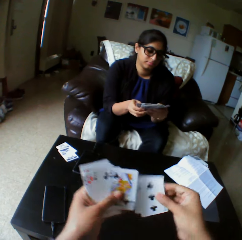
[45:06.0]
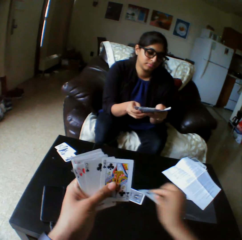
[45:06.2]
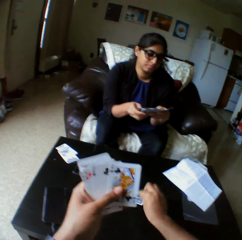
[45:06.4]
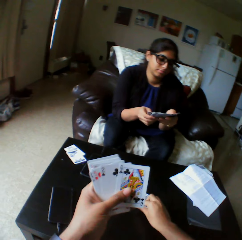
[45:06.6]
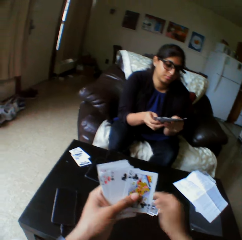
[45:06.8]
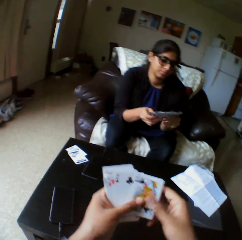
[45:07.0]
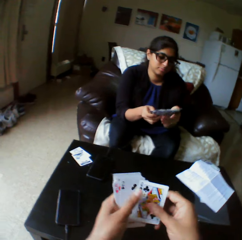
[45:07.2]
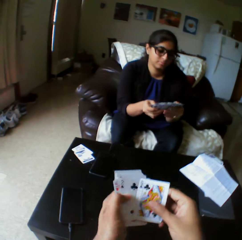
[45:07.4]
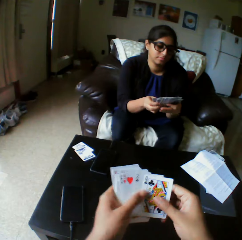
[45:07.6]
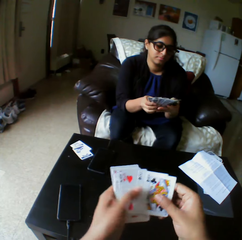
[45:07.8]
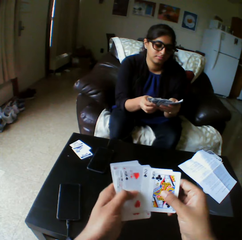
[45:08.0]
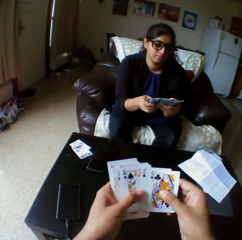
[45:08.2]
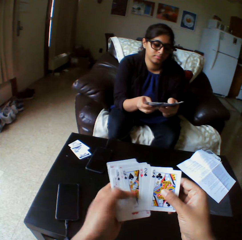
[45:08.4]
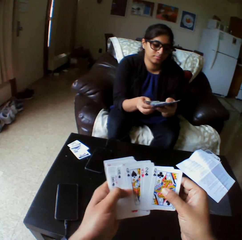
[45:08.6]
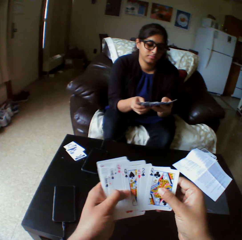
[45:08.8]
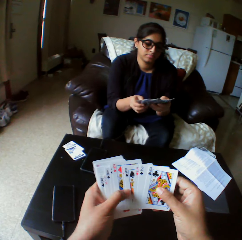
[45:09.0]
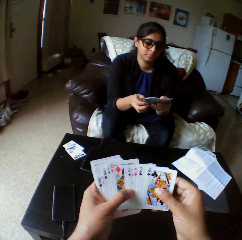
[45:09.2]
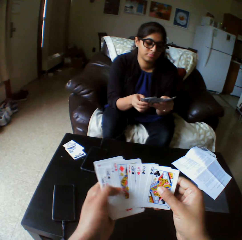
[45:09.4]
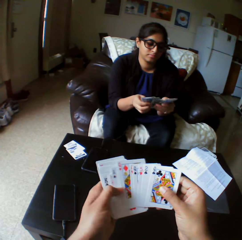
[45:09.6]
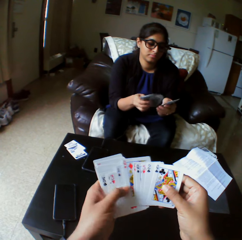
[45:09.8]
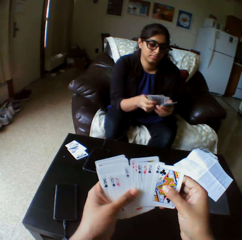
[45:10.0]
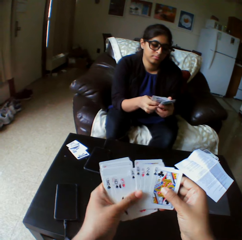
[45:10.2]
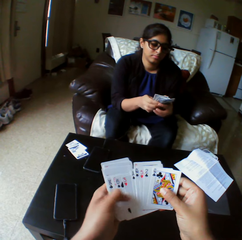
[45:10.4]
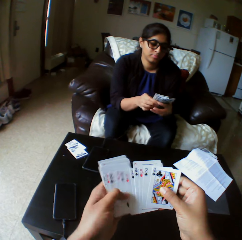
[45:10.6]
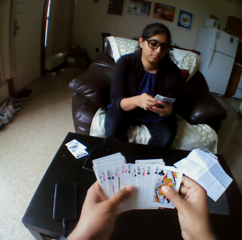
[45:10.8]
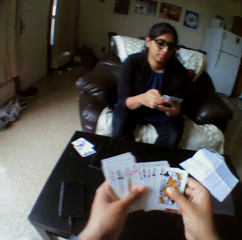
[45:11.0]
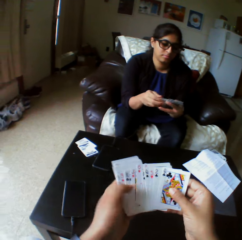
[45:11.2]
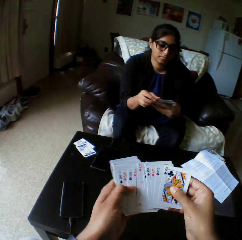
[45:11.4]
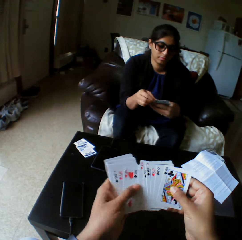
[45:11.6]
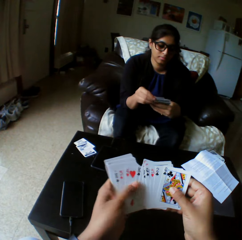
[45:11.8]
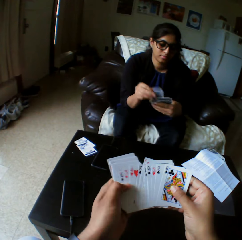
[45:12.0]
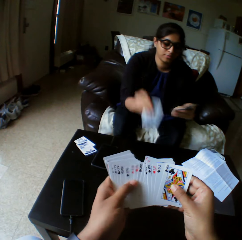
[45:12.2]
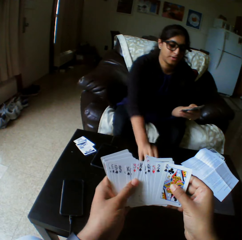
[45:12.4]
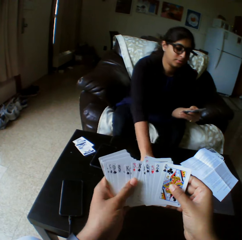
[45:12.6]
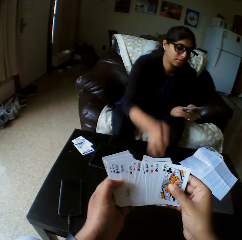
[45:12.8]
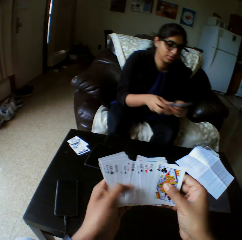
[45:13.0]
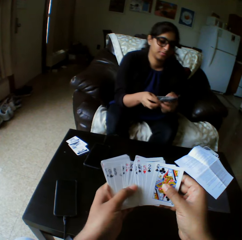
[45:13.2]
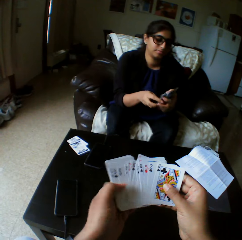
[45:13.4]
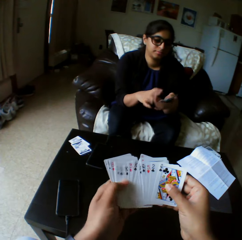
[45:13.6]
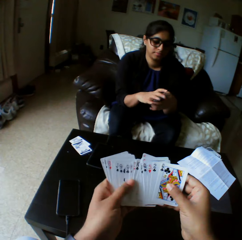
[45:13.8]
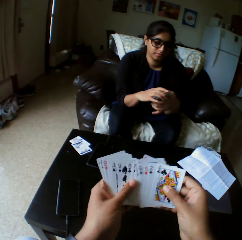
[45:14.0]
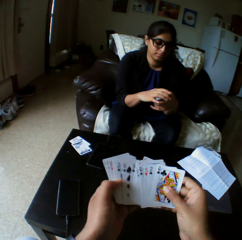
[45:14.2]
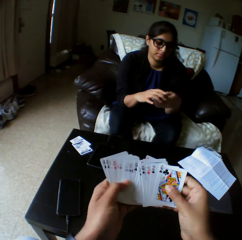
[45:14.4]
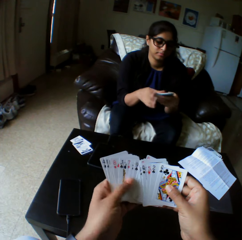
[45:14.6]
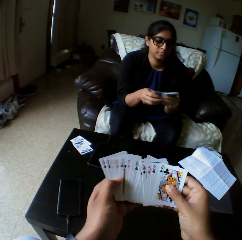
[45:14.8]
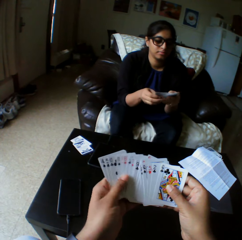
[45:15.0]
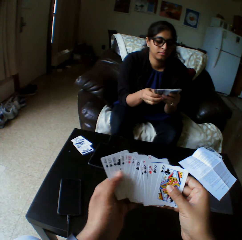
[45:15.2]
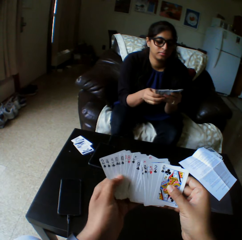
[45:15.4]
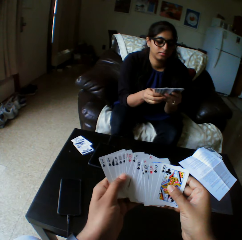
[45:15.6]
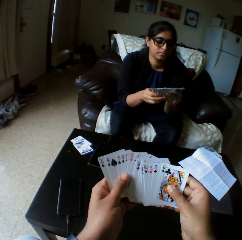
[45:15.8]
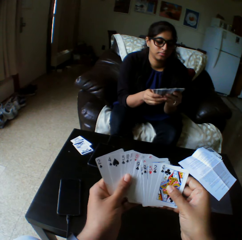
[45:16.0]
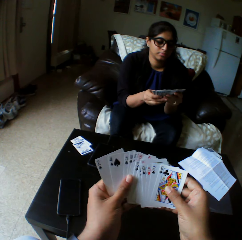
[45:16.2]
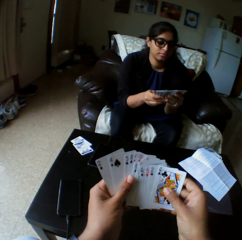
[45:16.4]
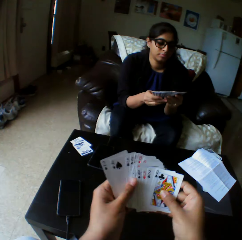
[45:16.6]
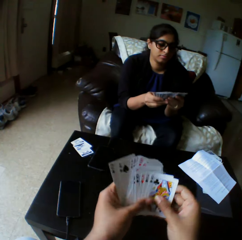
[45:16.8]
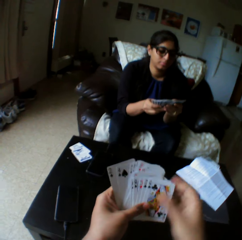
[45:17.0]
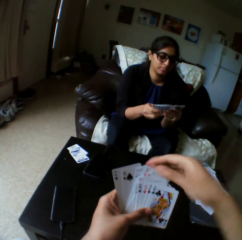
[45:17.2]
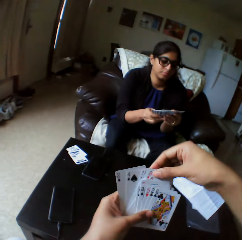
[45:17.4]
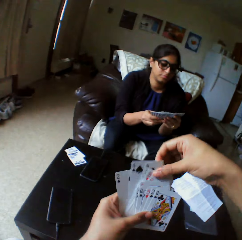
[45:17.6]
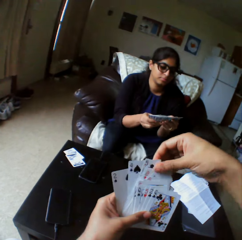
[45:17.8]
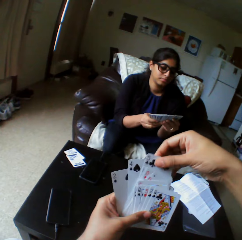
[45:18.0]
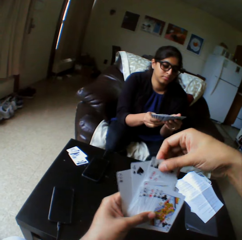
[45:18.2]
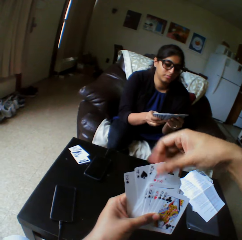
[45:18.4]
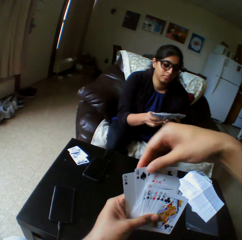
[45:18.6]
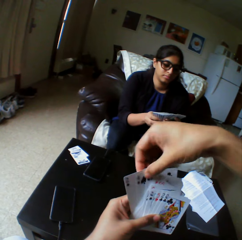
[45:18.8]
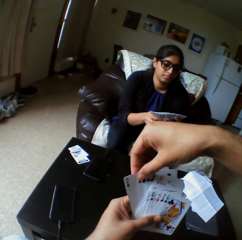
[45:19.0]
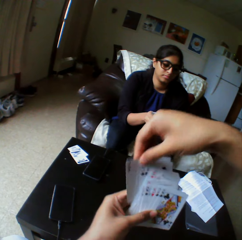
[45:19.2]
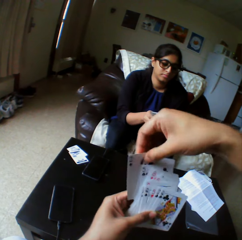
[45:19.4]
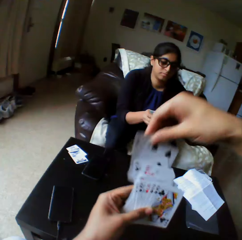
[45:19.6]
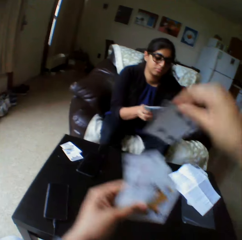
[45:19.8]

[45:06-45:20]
The camera wearer drops a card on the table with right hand. They shuffle cards with both hands. They look at the cards in hand. A lady drops cards on the table with right hand. The lady shuffles cards with both hands. Another woman shuffles cards with both hands. Another lady arranges the play cards and selects the play cards. The camera wearer takes the play cards.

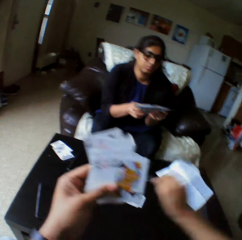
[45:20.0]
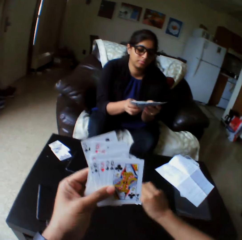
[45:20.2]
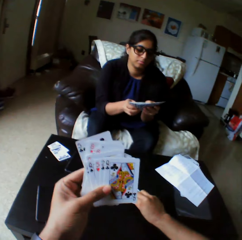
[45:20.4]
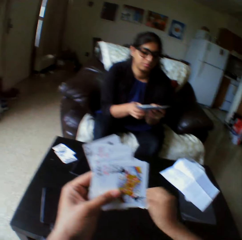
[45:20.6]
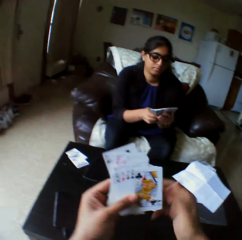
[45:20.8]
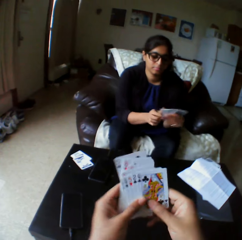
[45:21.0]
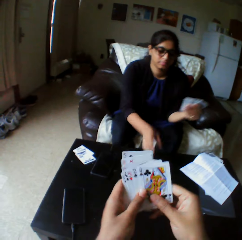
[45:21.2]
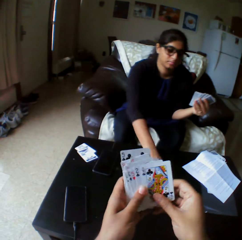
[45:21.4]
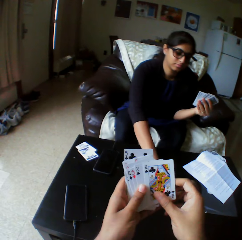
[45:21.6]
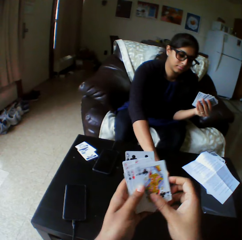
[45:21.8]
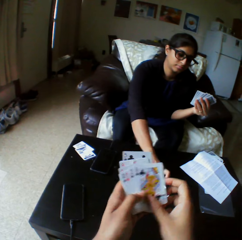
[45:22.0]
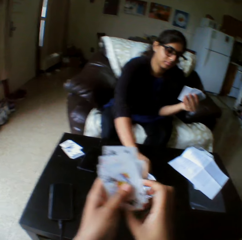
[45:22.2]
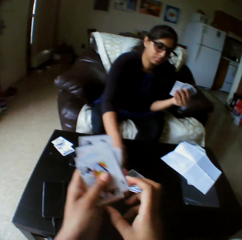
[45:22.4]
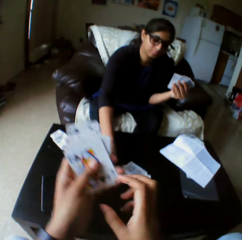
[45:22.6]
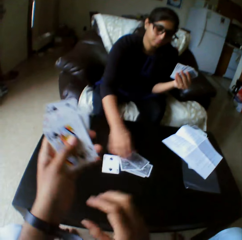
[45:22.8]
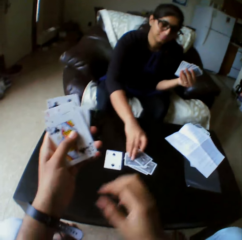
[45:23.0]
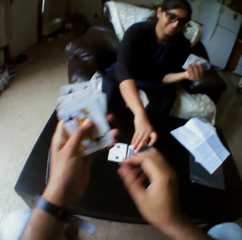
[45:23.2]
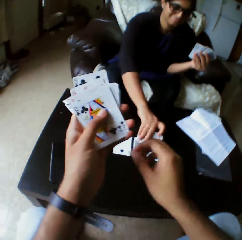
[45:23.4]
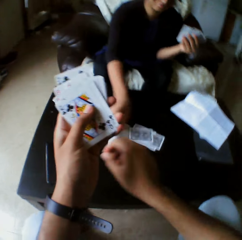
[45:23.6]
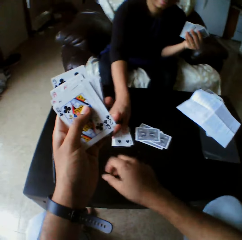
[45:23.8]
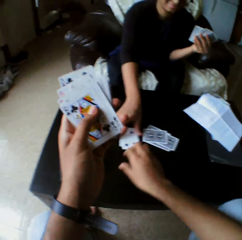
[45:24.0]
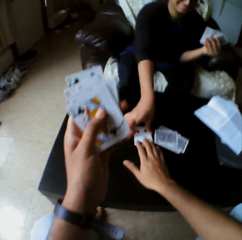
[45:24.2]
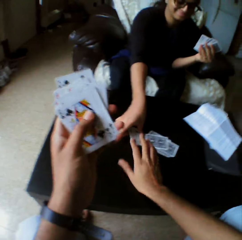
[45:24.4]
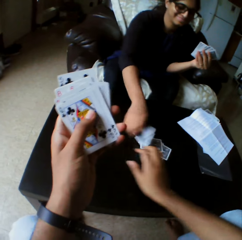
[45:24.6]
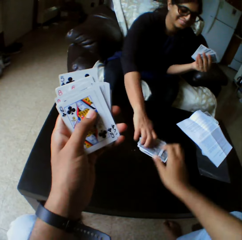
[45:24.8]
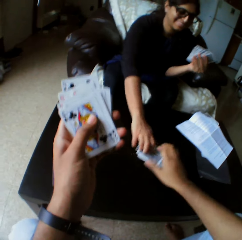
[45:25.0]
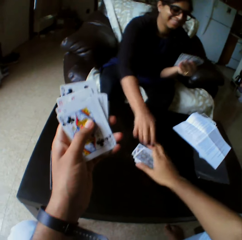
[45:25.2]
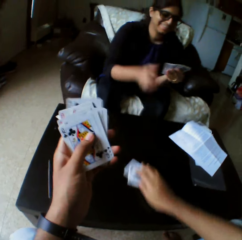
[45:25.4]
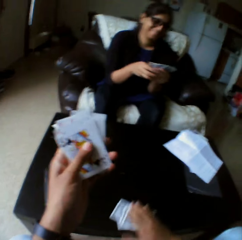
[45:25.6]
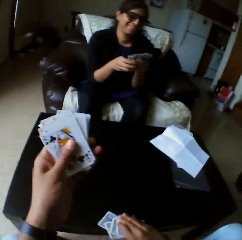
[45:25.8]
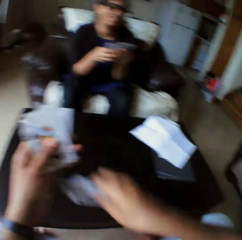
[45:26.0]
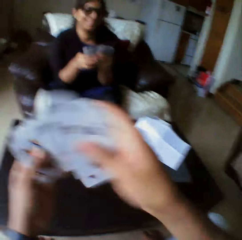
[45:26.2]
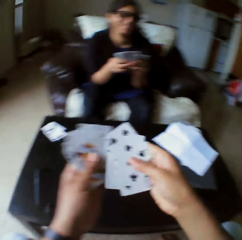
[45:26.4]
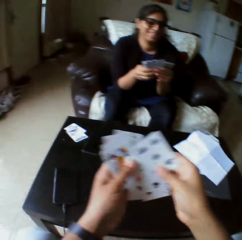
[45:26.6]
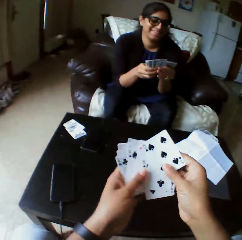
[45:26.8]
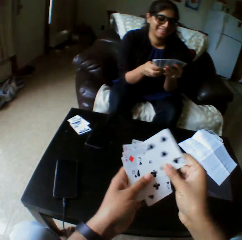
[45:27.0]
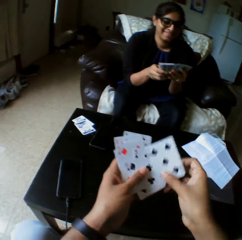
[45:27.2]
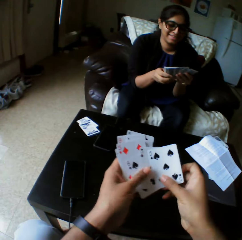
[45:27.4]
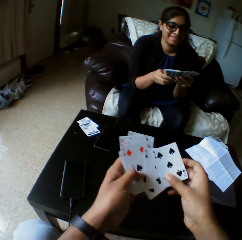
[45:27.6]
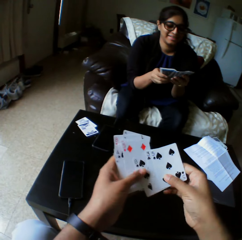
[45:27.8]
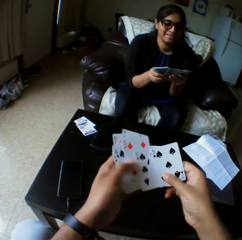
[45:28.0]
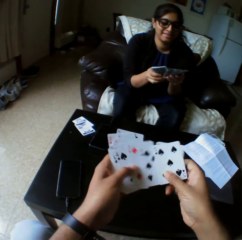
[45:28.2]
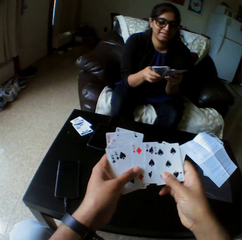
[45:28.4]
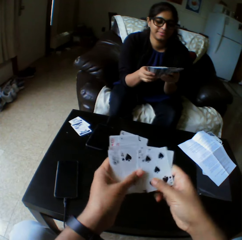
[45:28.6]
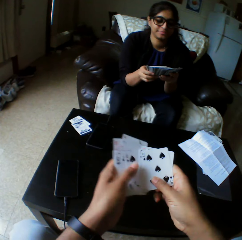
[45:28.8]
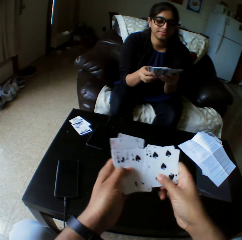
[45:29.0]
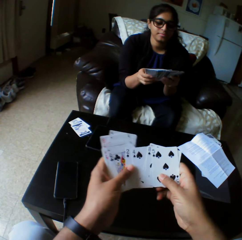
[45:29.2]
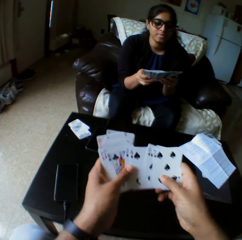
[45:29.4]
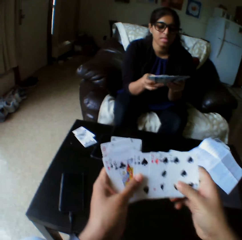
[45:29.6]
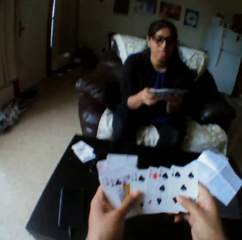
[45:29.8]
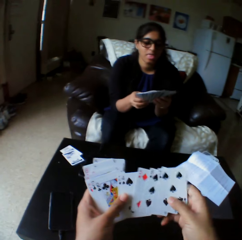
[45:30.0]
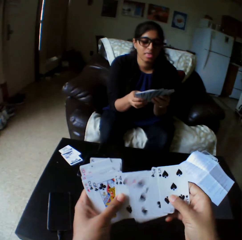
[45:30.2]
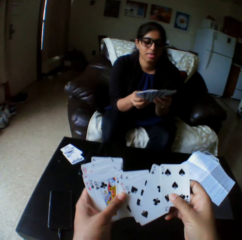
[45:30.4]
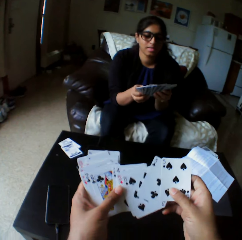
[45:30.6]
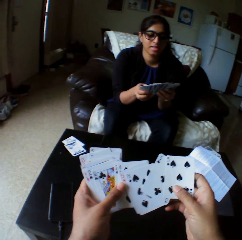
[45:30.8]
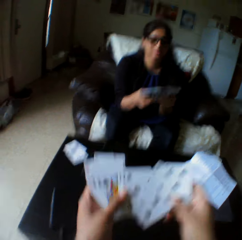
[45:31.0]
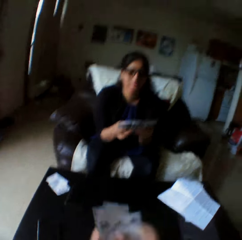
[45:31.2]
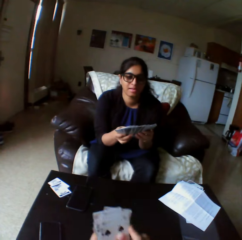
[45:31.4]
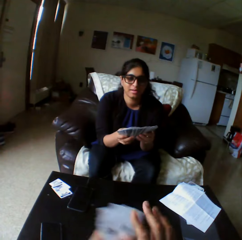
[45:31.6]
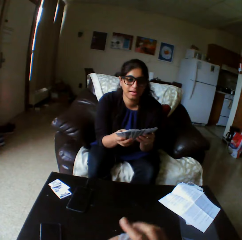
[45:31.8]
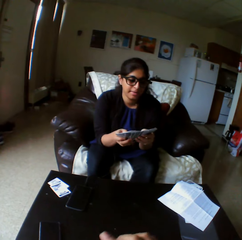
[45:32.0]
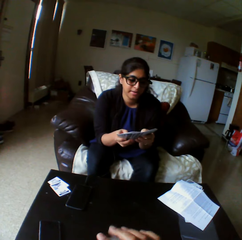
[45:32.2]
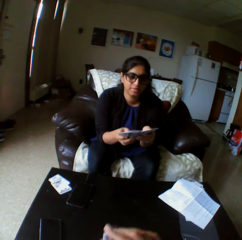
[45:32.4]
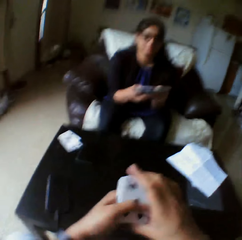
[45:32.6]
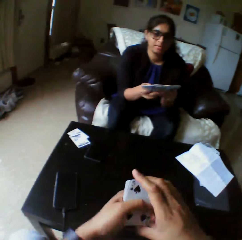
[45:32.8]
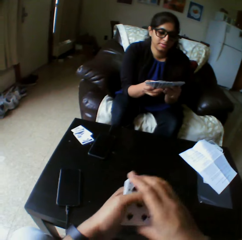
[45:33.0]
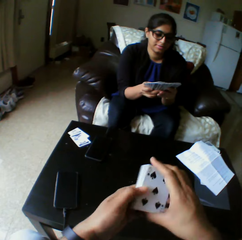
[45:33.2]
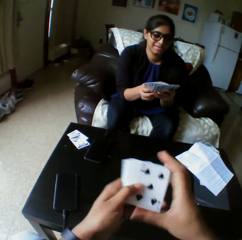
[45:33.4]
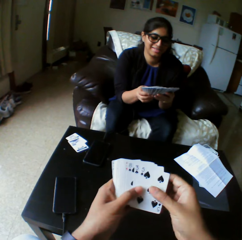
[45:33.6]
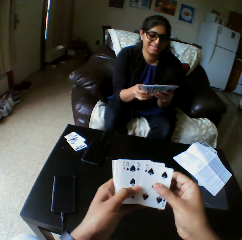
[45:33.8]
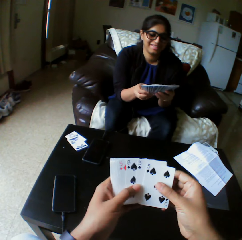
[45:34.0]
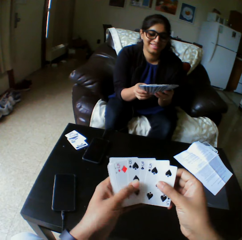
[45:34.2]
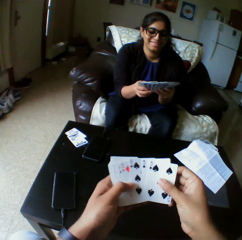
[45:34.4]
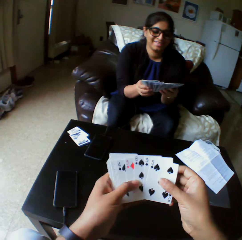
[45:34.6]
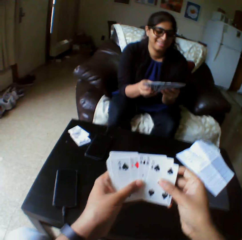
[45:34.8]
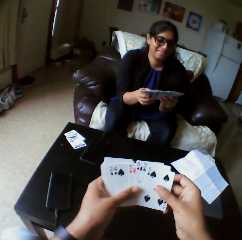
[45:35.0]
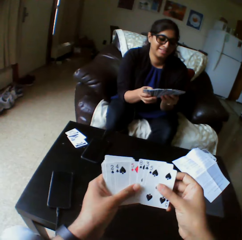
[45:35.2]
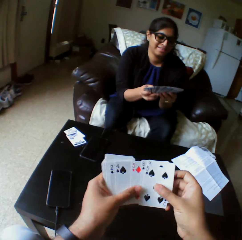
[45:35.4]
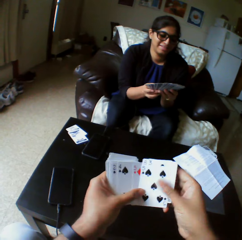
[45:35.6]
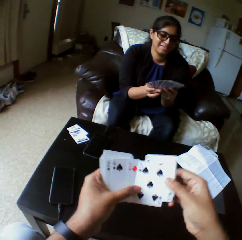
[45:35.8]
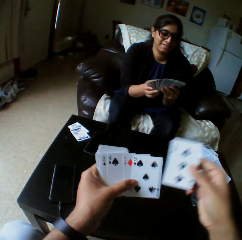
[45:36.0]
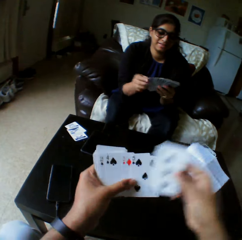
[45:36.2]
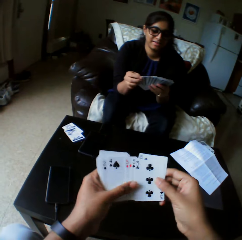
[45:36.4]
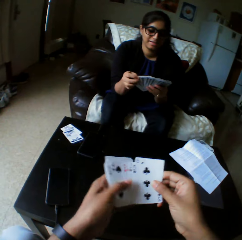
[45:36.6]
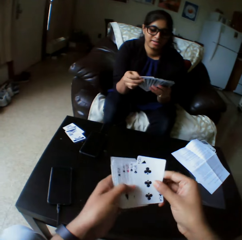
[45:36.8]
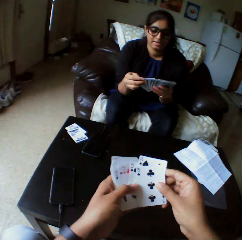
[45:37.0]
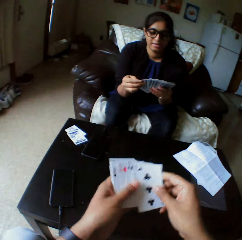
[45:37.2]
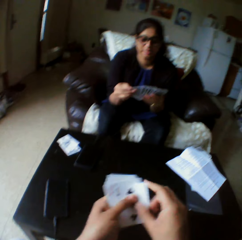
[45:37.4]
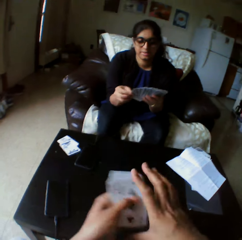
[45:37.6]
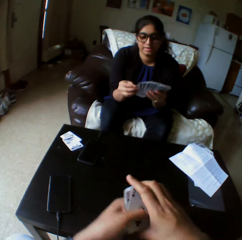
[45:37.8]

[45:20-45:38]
The camera wearer drops cards on the table with right hand. A lady takes the play cards. The lady shuffles cards on the table with right hand. The lady turns the play cards and pushes the play cards. The camera wearer picks cards with right hand. They select the play cards. The lady shuffles cards with both hands. The camera wearer drops a card on the table with right hand. The lady selects the play cards. The camera wearer converses. They select the play cards.
